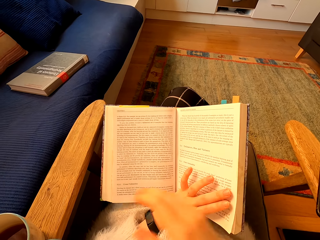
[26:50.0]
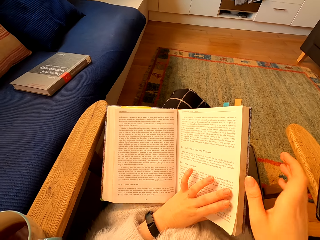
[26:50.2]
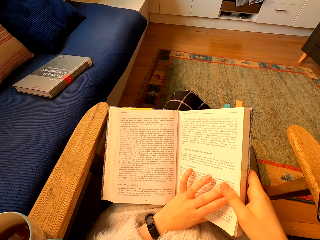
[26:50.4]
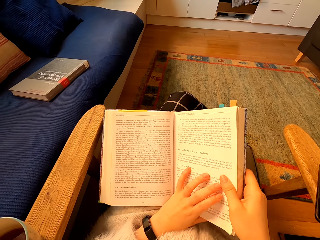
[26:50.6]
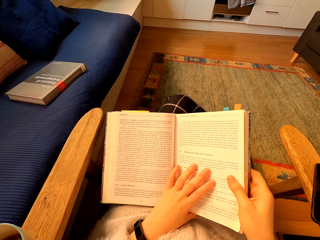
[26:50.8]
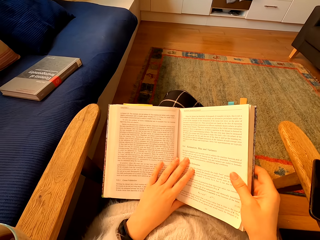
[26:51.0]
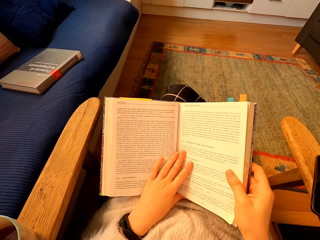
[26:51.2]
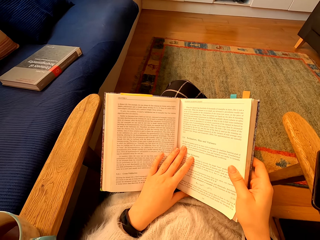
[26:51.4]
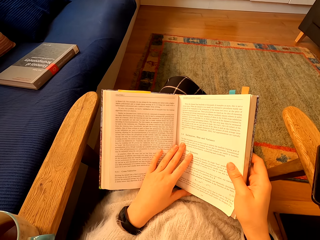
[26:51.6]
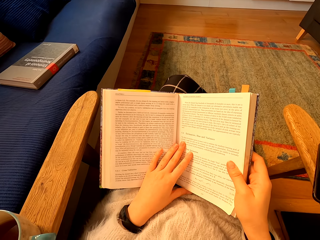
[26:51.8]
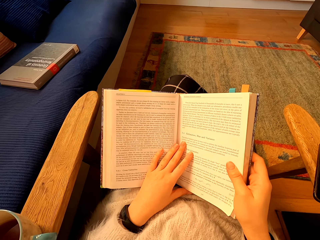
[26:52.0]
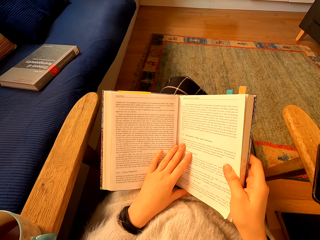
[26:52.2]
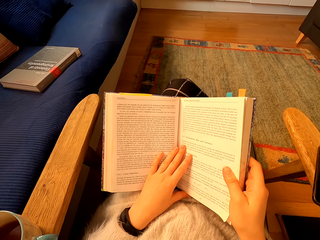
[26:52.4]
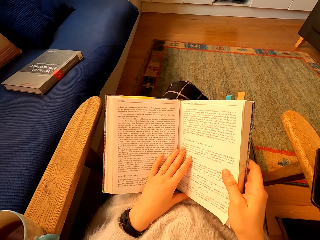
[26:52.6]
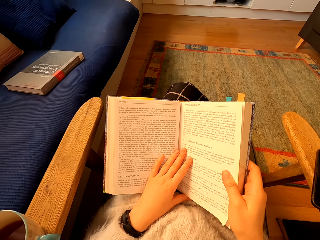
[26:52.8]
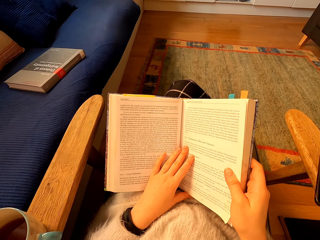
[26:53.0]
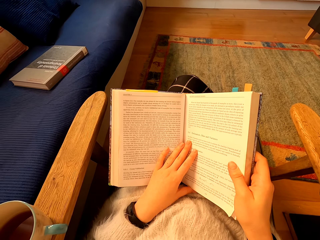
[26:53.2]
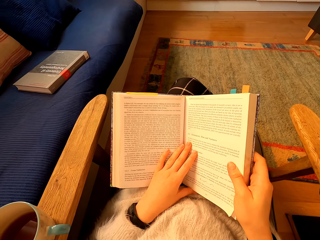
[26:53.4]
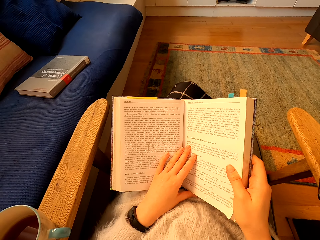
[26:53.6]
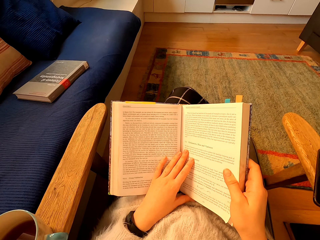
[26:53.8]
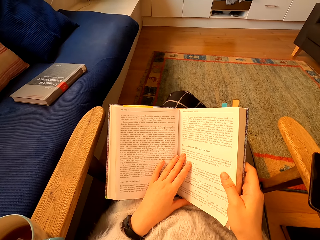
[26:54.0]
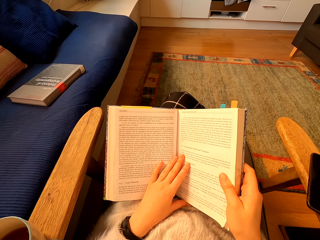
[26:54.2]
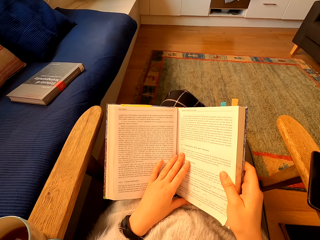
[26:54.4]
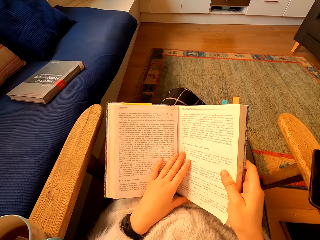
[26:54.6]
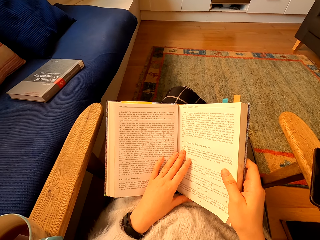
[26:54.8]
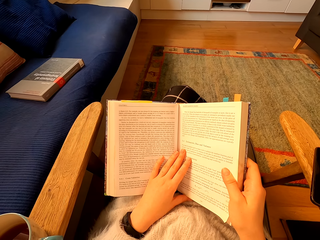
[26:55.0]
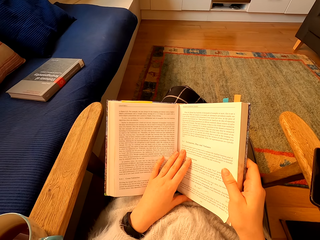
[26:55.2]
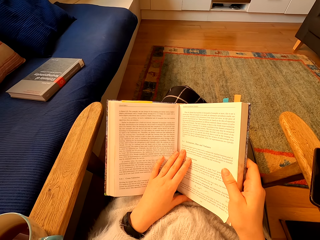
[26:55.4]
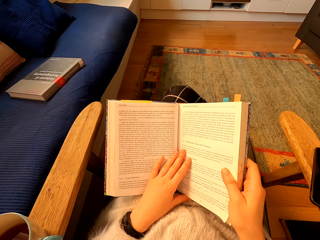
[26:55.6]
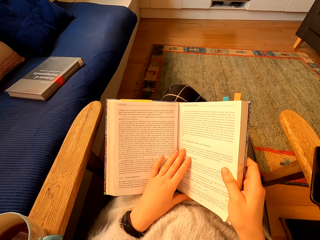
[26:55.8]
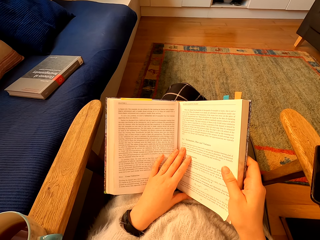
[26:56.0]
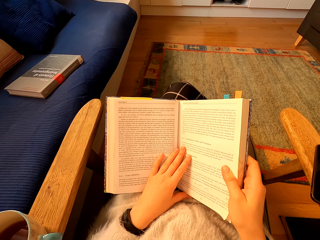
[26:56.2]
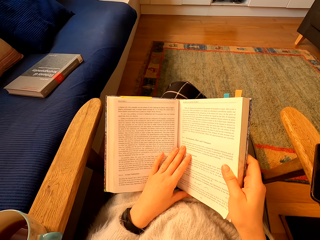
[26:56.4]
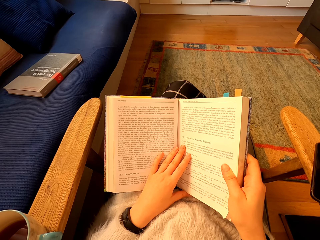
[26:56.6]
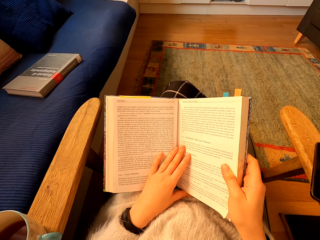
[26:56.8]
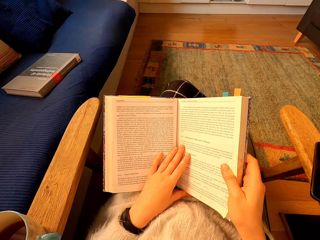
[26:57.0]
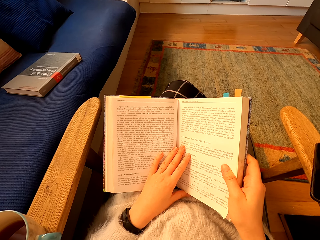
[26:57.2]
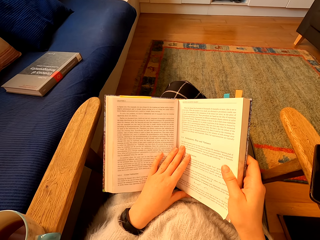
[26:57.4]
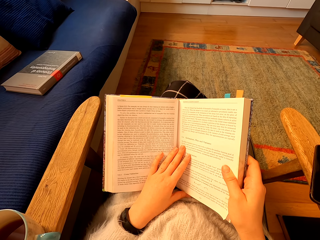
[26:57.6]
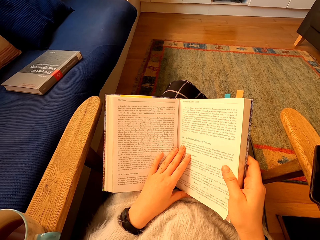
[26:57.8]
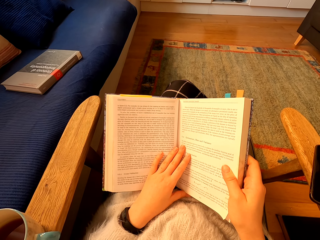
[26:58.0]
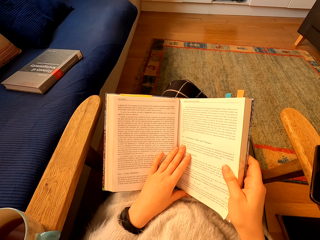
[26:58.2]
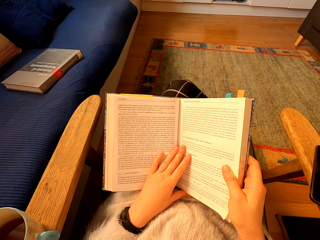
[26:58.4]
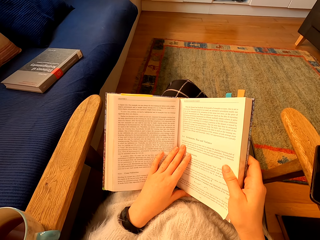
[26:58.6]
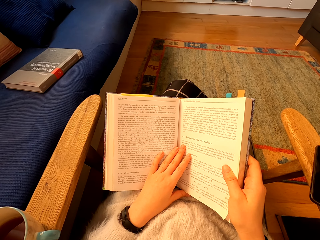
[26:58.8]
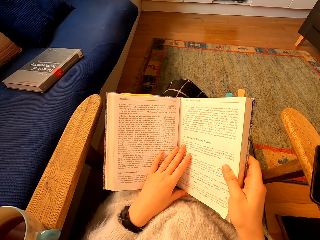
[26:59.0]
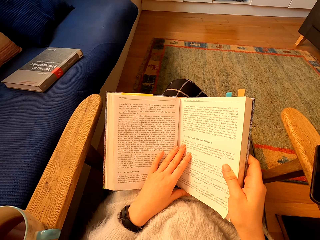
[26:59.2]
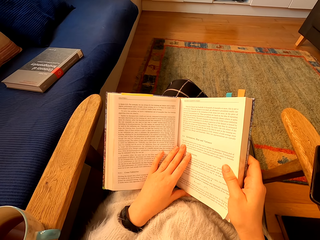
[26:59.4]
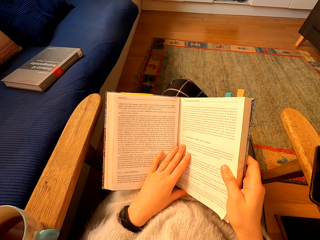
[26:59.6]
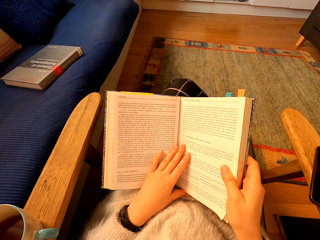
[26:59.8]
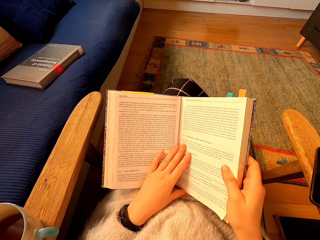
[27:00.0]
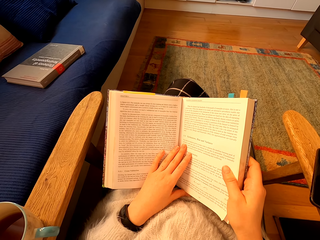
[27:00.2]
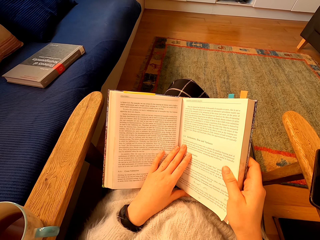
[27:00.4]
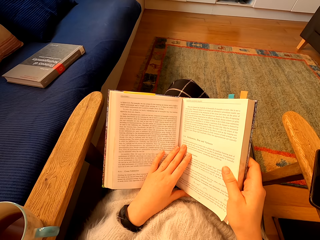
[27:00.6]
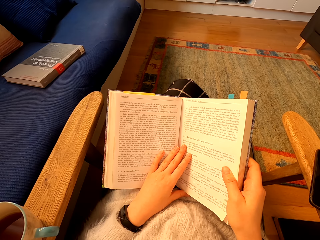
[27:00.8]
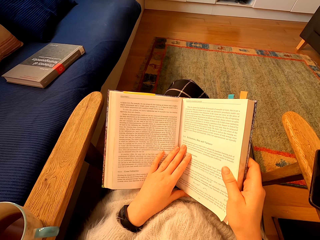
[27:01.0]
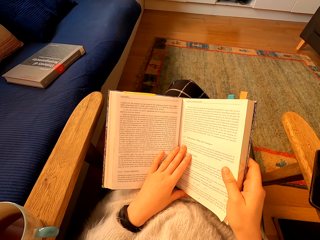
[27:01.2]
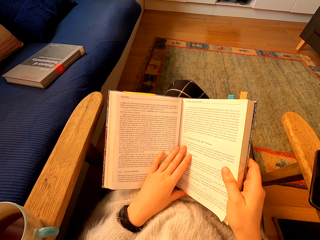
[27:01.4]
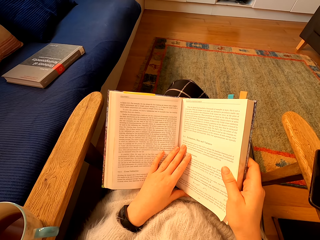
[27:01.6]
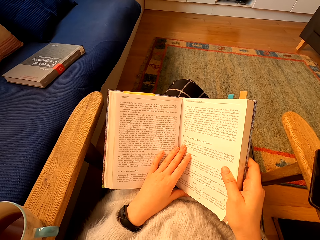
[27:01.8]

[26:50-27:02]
The camera wearer holds a book with their right hand. They move the book. They touch the book. They read the book.

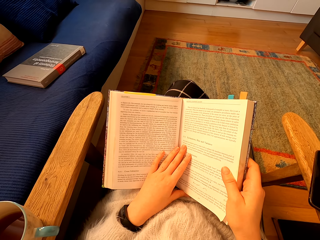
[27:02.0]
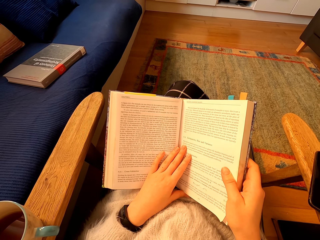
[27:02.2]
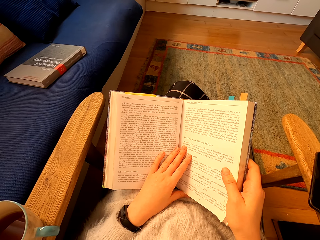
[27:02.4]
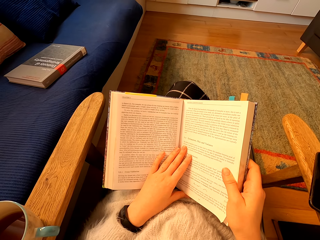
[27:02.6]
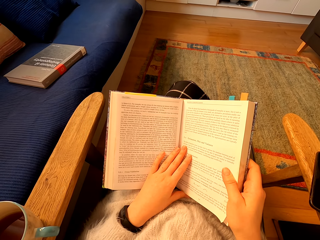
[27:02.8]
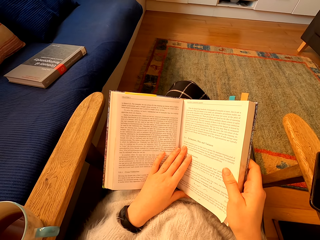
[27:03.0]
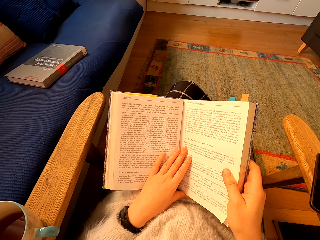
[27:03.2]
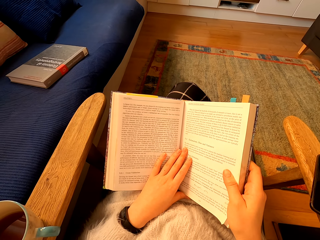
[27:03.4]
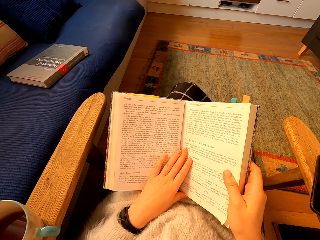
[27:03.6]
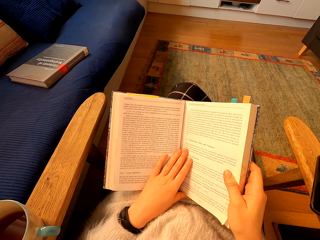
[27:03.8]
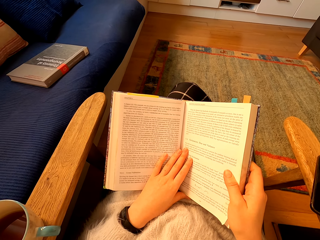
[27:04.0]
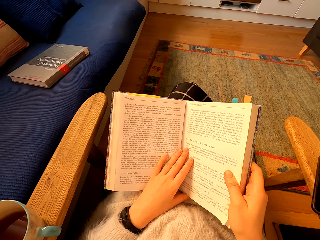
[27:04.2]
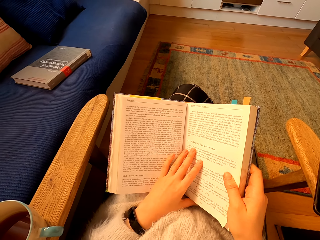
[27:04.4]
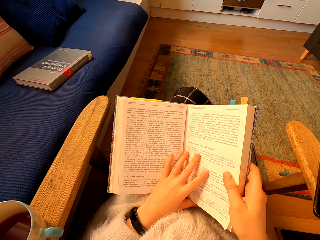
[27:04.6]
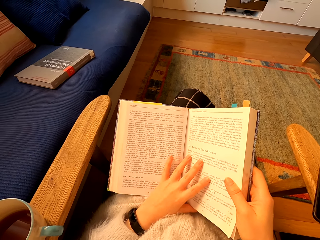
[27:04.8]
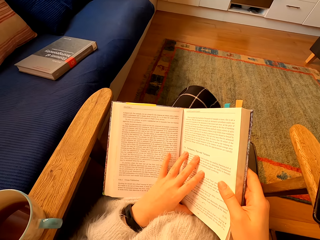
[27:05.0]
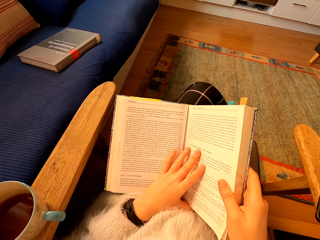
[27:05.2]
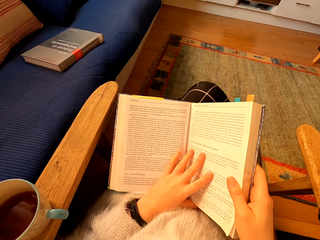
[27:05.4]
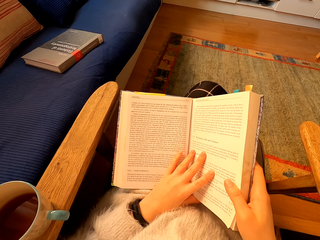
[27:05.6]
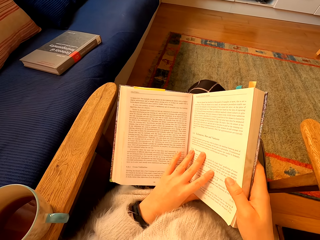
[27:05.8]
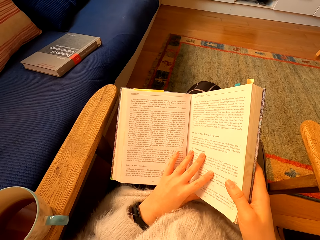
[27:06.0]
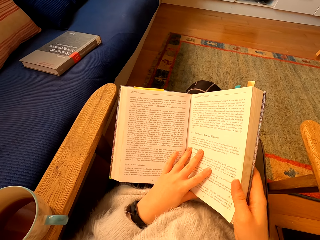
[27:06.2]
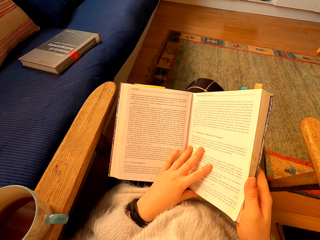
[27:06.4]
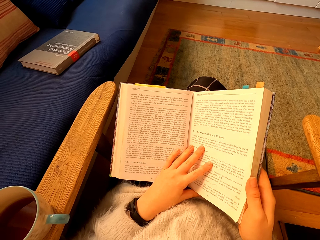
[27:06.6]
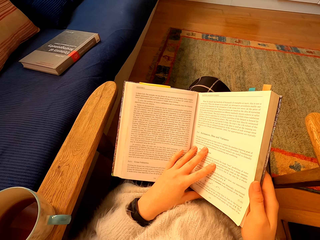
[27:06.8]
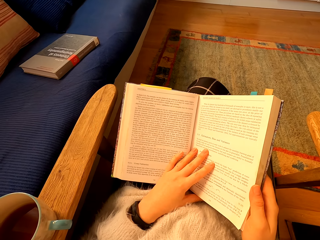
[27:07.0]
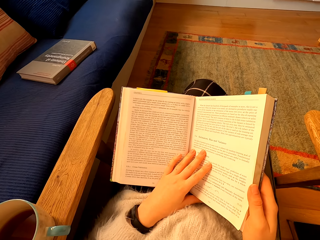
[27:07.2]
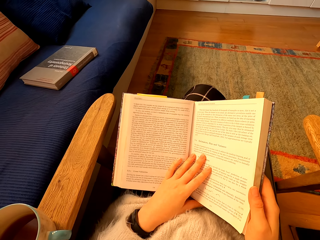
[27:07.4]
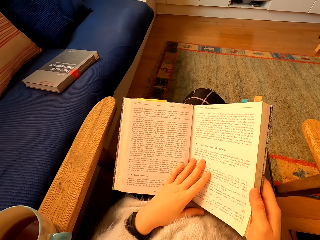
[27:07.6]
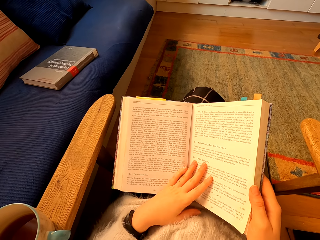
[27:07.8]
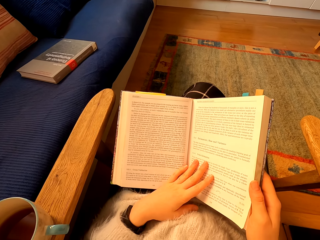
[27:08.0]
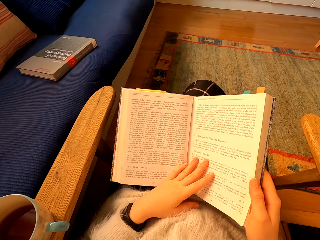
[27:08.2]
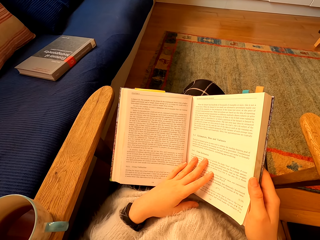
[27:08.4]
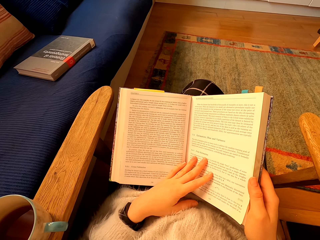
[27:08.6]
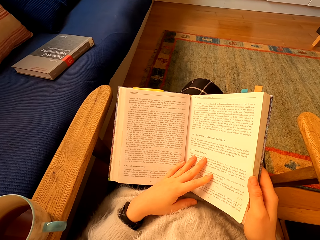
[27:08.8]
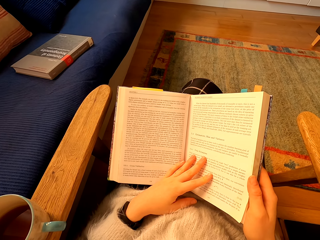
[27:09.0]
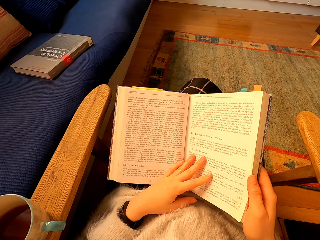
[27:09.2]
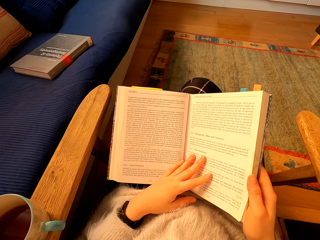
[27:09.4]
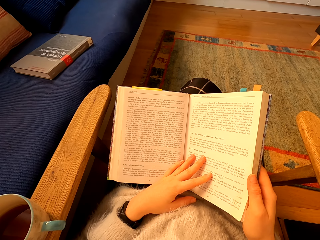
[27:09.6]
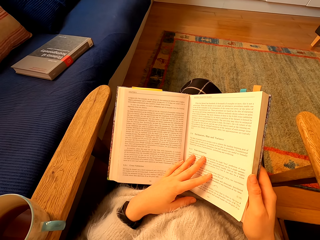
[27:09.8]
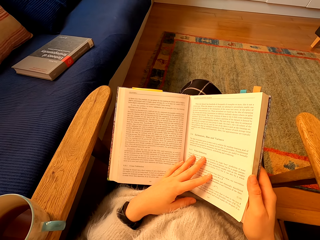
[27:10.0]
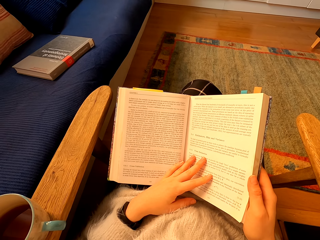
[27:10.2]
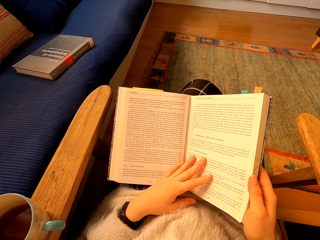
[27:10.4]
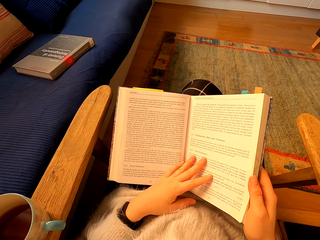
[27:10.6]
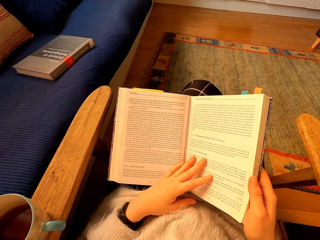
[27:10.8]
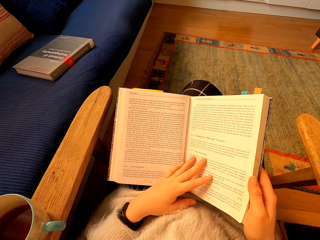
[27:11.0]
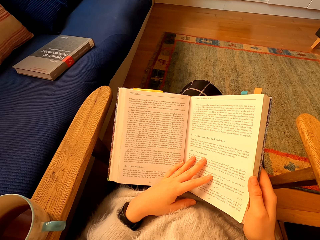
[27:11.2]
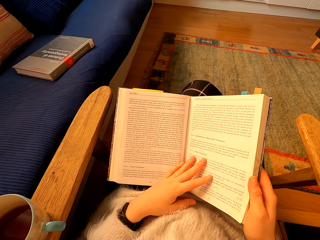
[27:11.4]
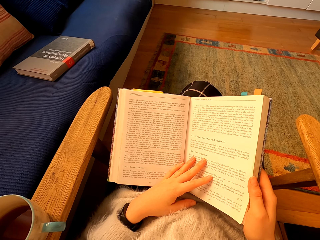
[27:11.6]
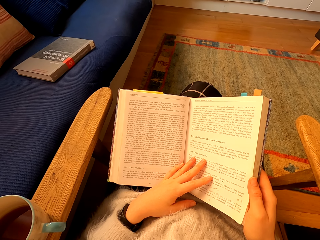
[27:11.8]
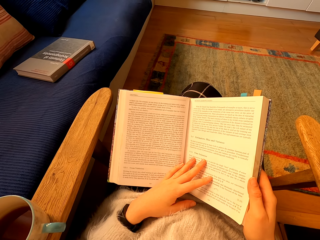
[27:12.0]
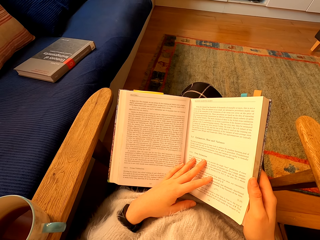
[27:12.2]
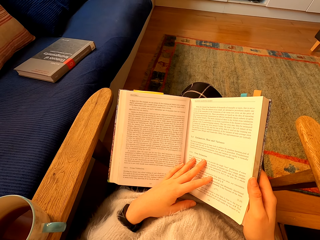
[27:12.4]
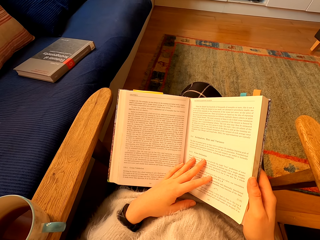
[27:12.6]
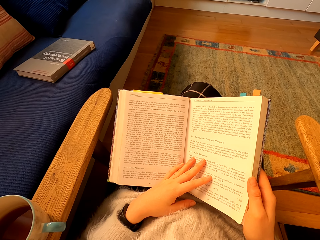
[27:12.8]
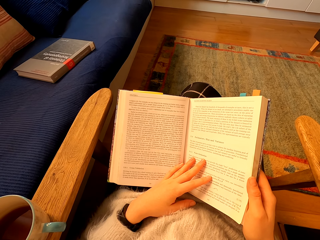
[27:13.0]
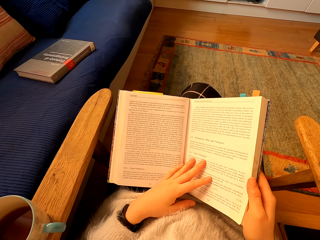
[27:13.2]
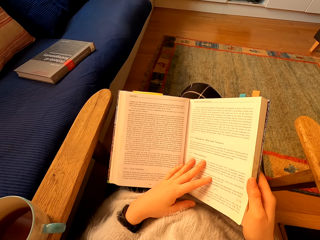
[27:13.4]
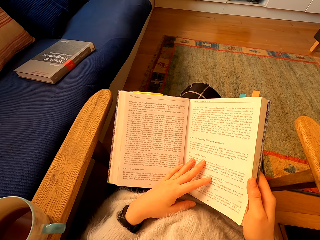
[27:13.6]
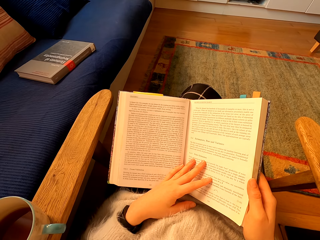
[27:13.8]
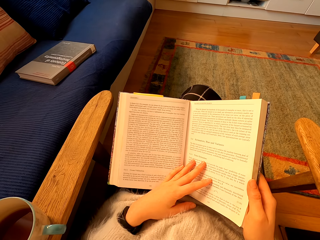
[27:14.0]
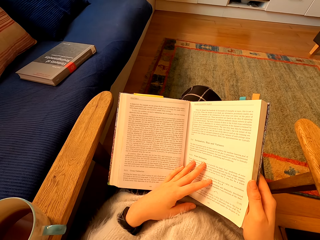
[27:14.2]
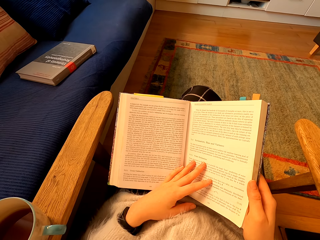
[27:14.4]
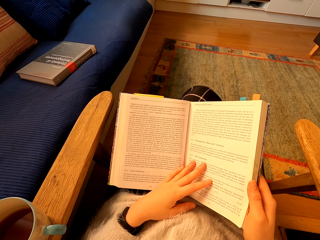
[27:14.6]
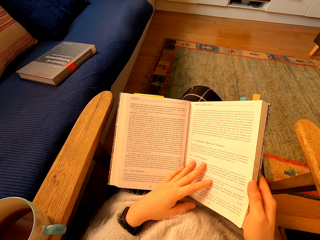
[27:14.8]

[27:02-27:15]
The camera wearer touches the book. They read the book.
